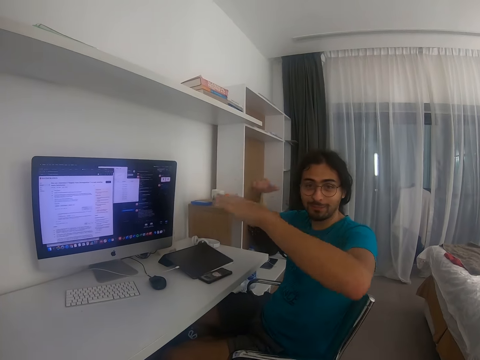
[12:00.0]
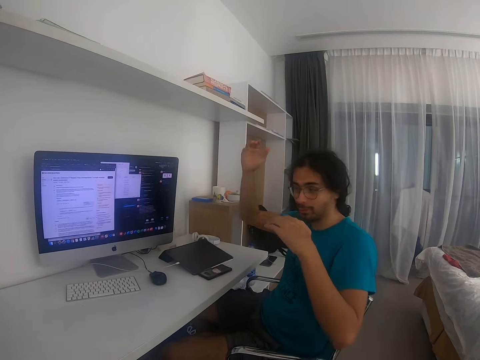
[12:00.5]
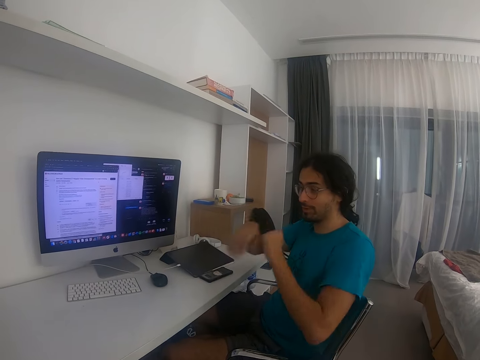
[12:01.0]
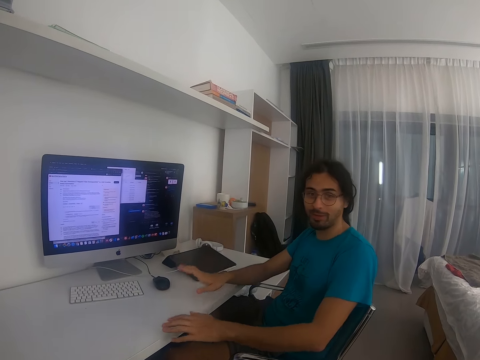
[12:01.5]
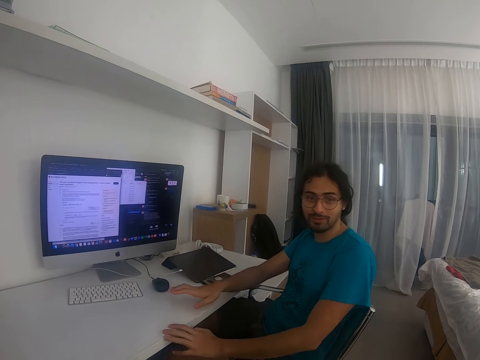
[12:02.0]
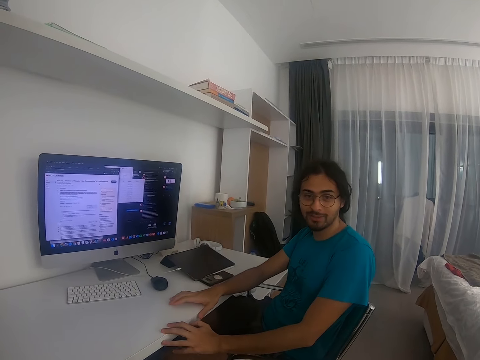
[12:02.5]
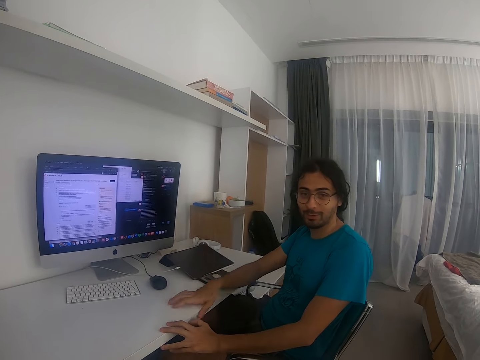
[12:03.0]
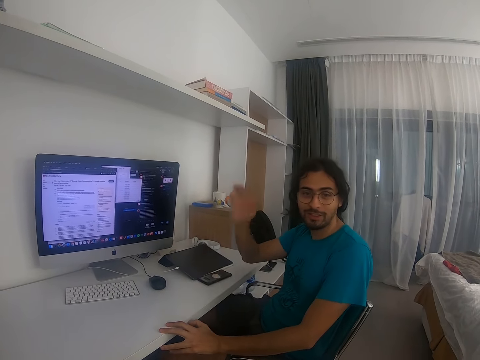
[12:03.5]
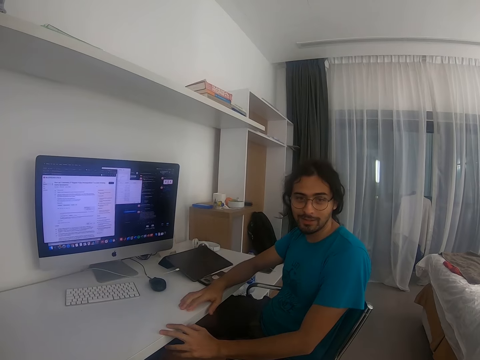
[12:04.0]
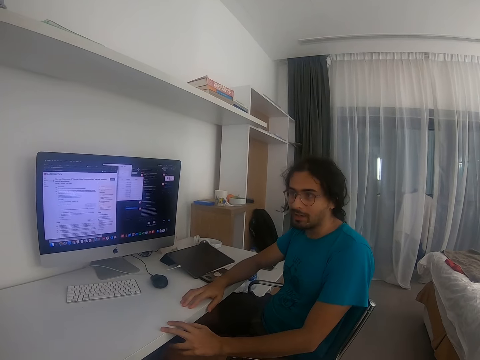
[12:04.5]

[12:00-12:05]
A man makes gestures to the camera wearer.

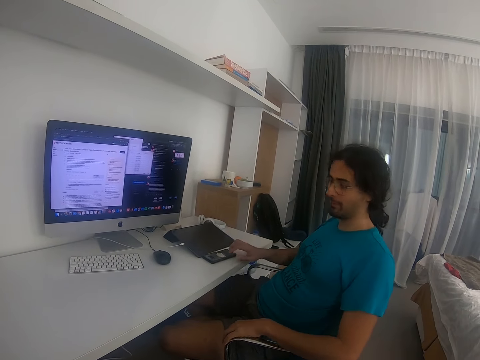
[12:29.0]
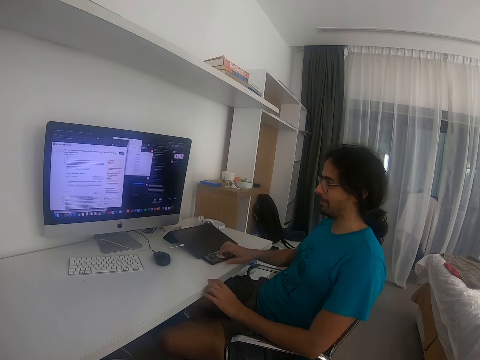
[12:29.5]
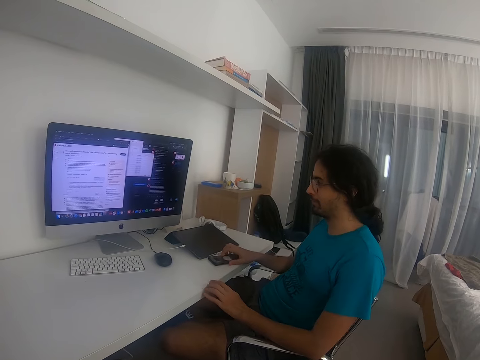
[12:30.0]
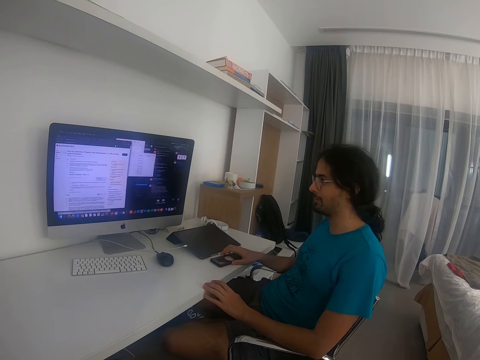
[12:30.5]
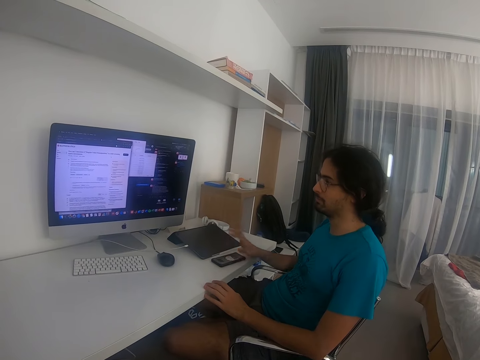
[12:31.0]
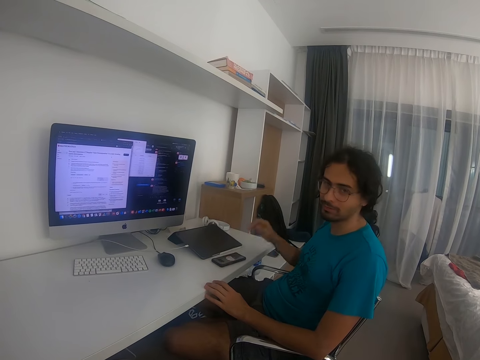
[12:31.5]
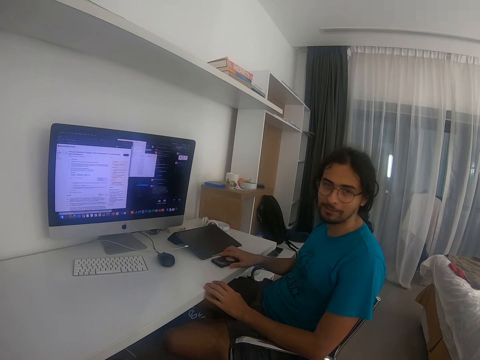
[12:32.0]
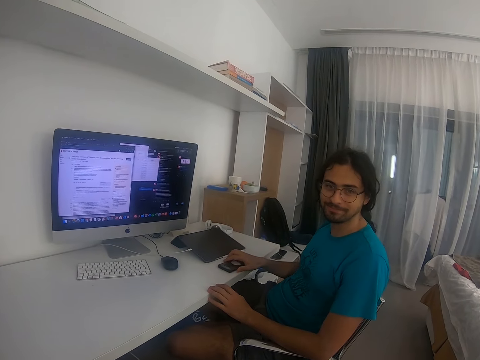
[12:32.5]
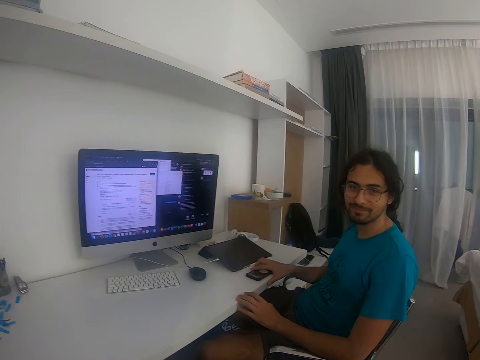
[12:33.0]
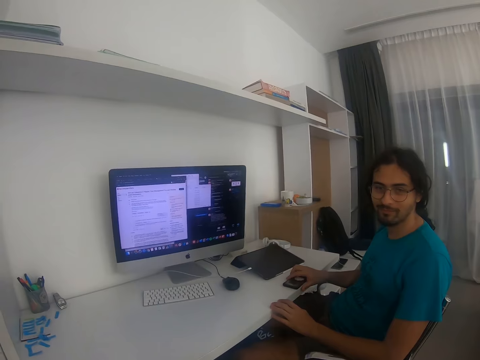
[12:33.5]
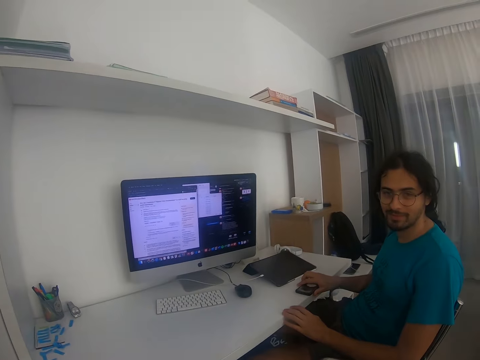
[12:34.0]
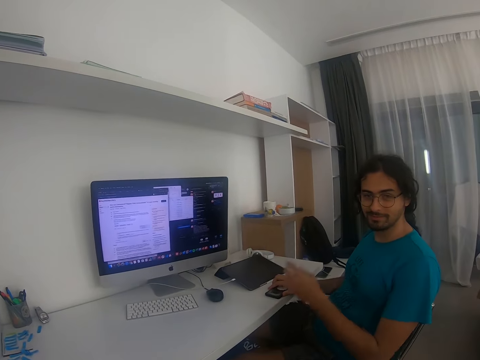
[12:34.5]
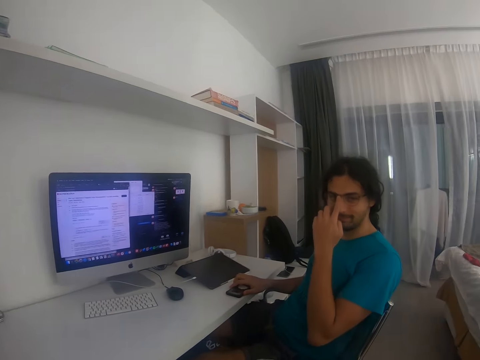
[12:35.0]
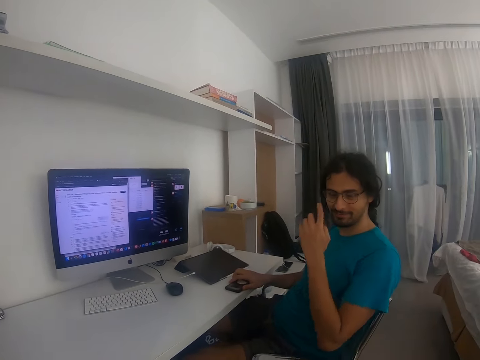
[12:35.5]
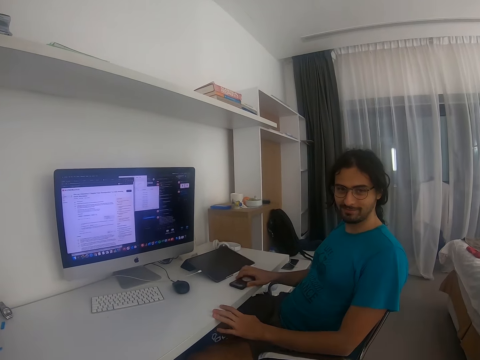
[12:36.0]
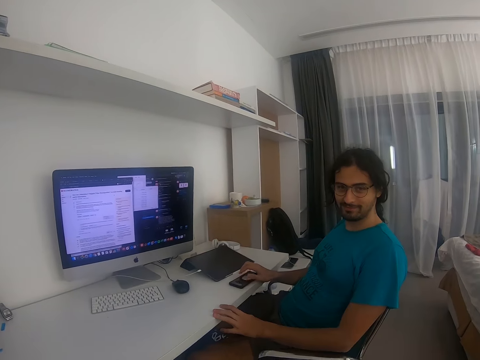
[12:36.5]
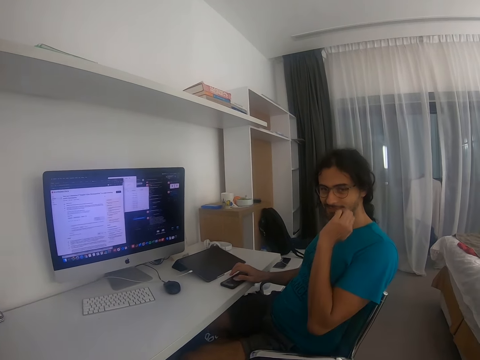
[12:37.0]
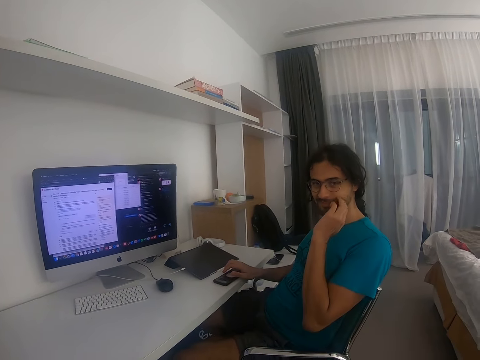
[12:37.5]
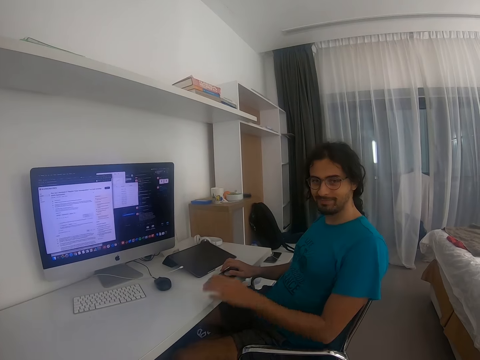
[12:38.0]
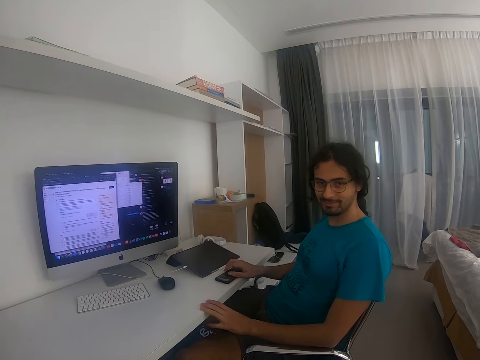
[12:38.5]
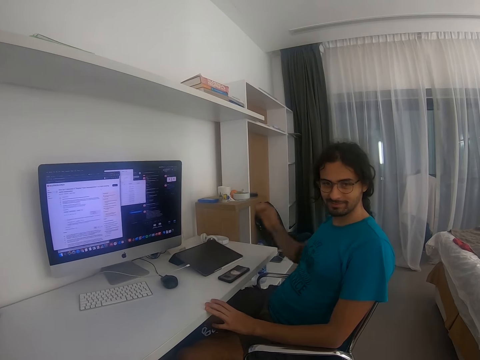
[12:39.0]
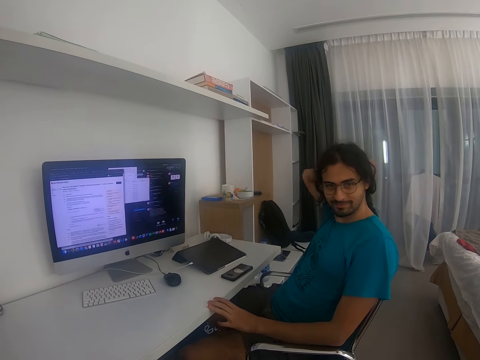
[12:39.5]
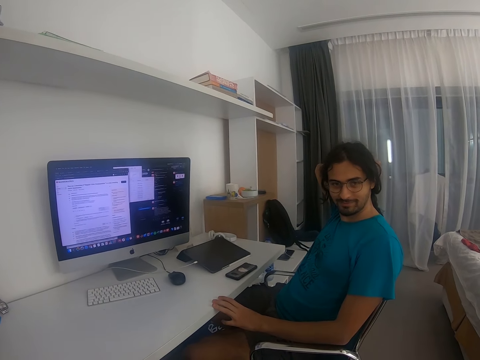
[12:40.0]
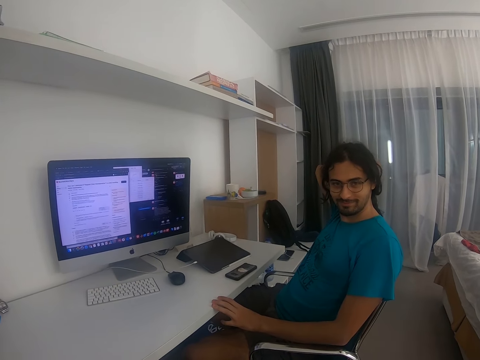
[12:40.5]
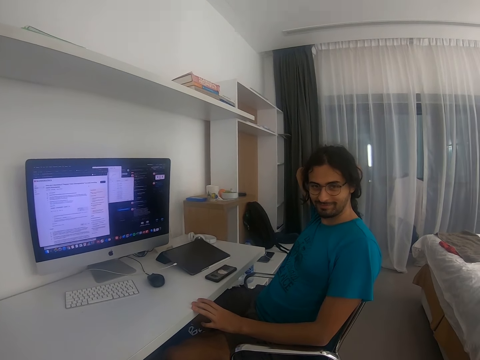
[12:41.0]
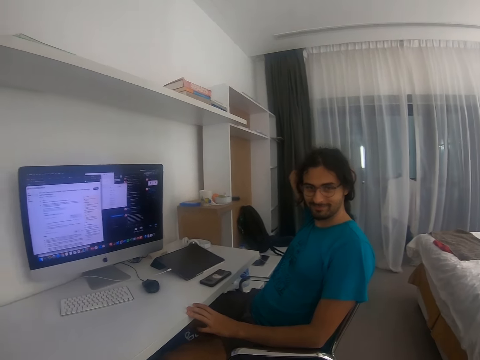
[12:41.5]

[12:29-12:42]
A man touches the phone on the table. The man touches himself. The man scratches his chin with his left hand.

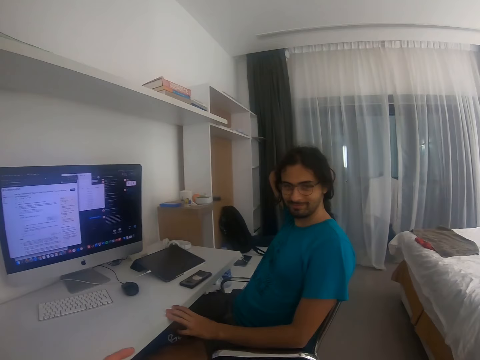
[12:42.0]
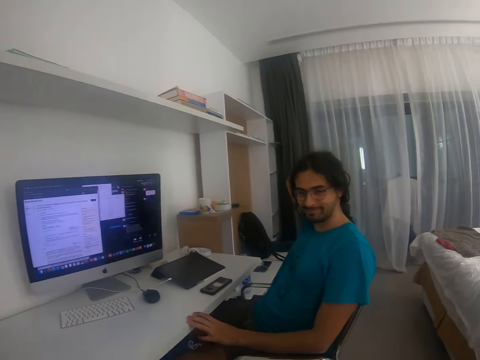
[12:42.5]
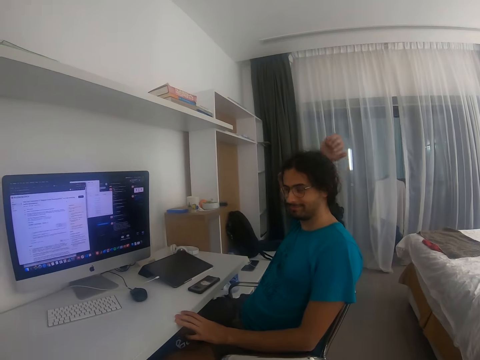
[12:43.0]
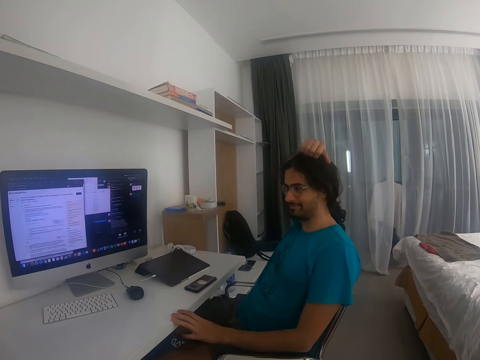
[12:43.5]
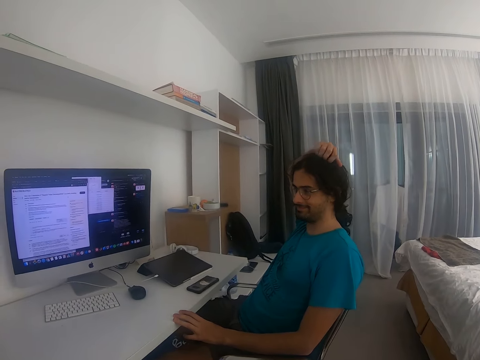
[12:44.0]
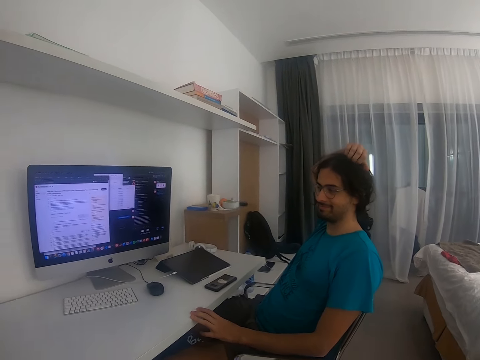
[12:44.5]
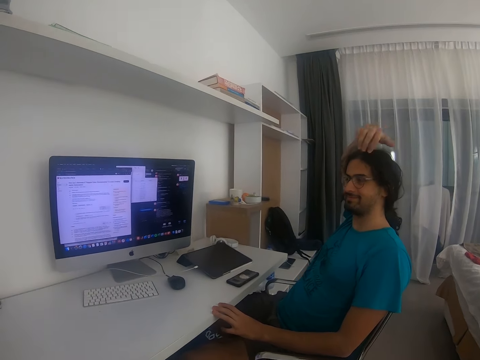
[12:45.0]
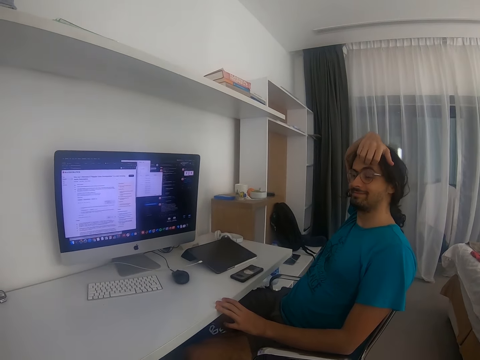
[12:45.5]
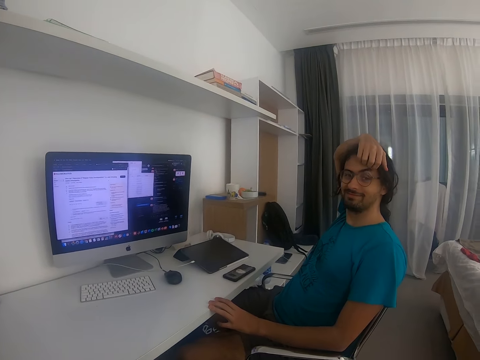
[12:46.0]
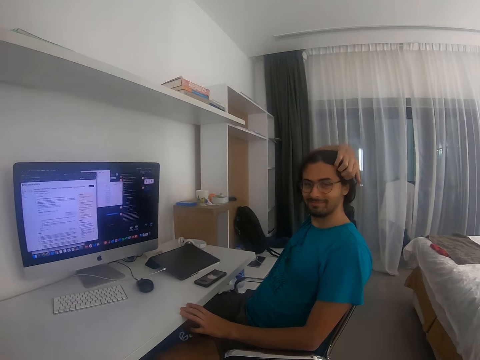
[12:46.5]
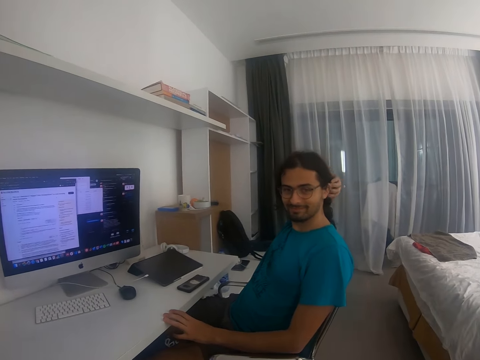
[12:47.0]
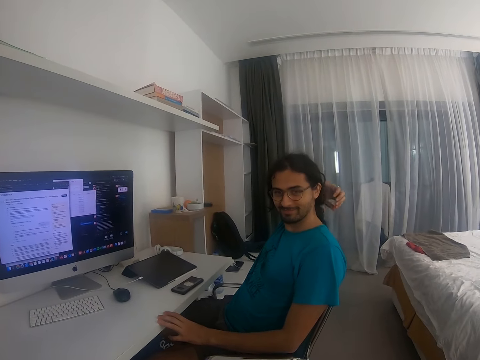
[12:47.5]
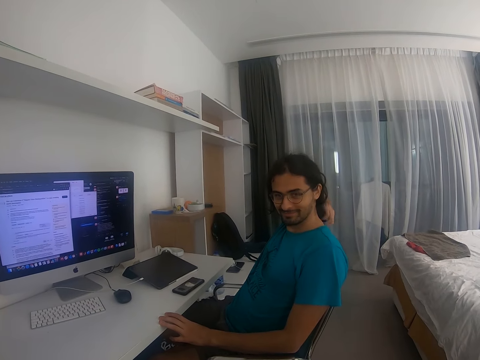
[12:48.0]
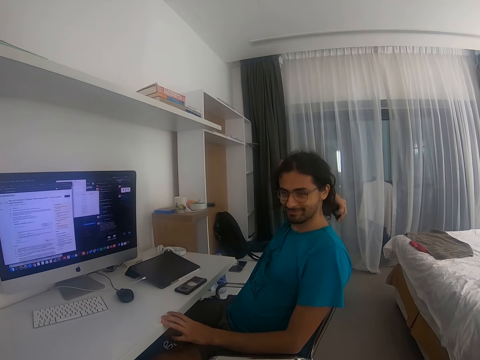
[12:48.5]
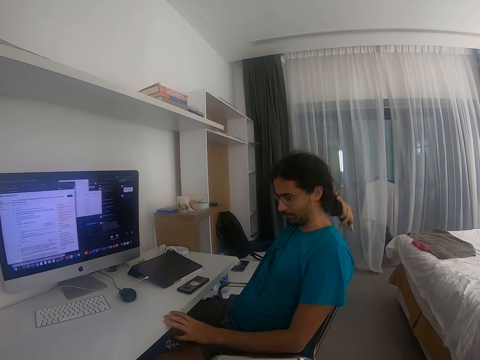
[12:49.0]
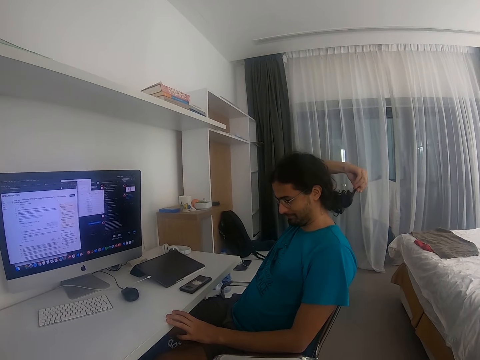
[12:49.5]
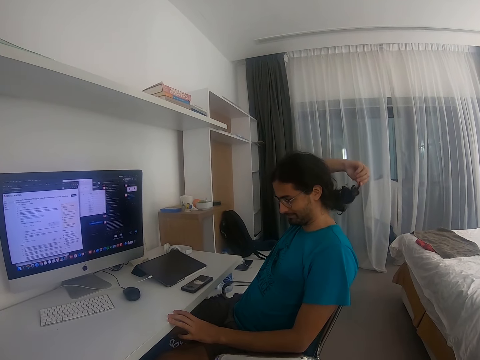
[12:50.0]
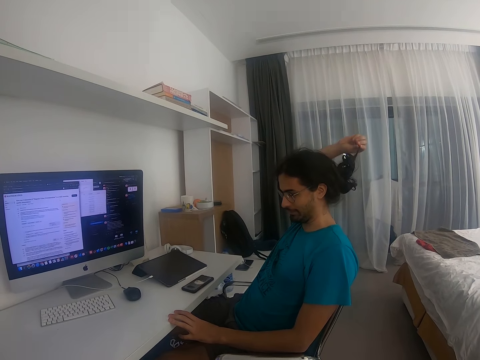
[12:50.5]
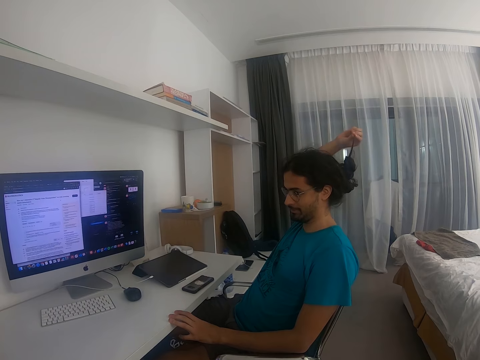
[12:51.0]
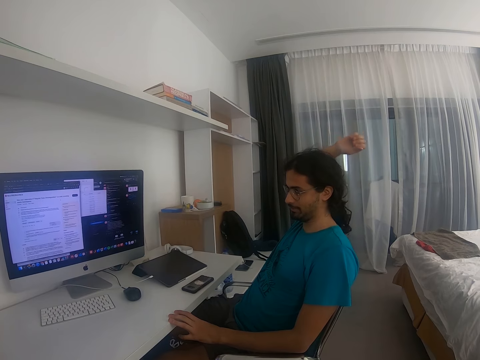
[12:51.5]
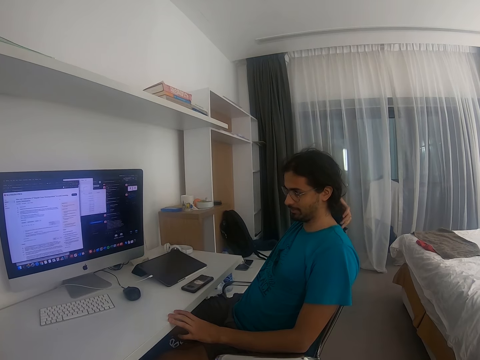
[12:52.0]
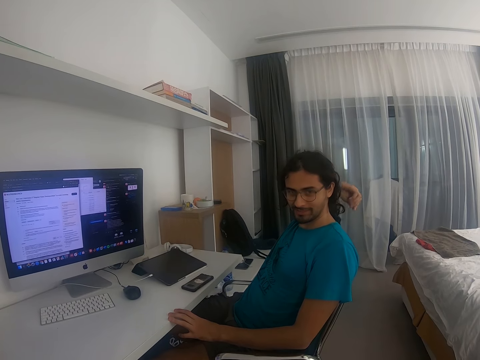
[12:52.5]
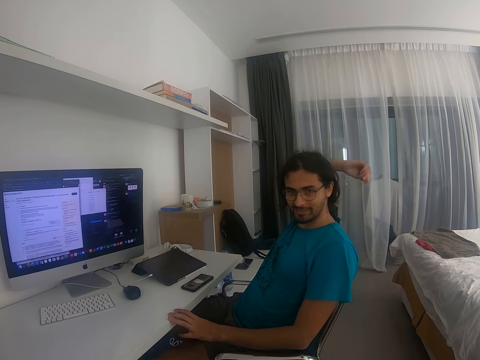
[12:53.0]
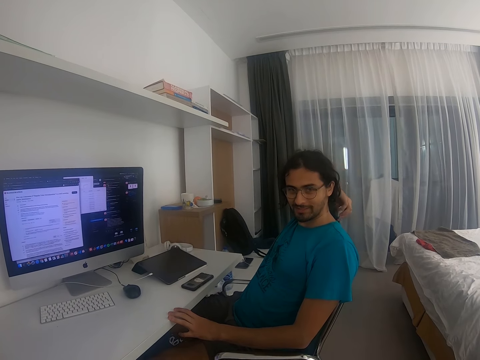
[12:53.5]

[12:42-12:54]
A man scratches his head. The man plays with his hair.
